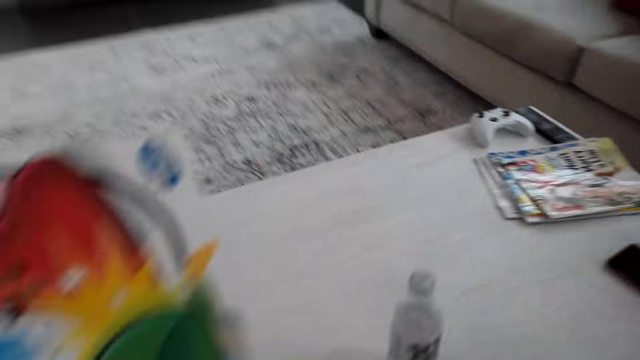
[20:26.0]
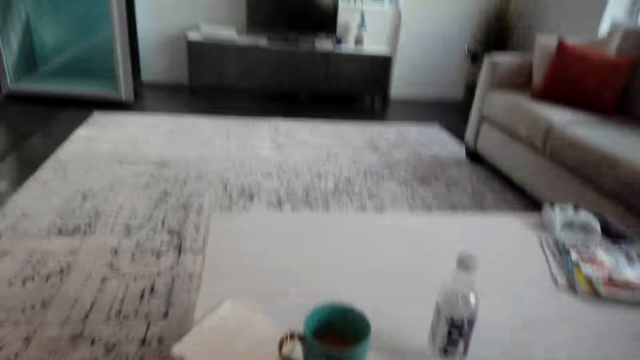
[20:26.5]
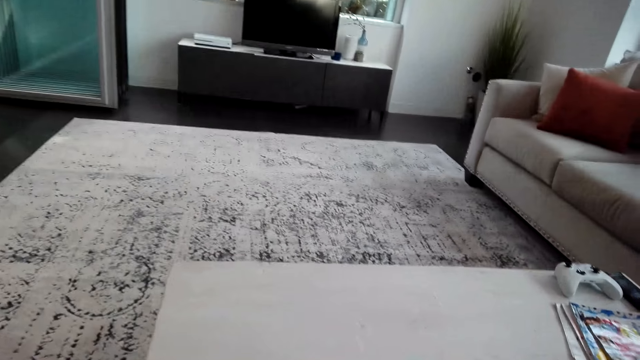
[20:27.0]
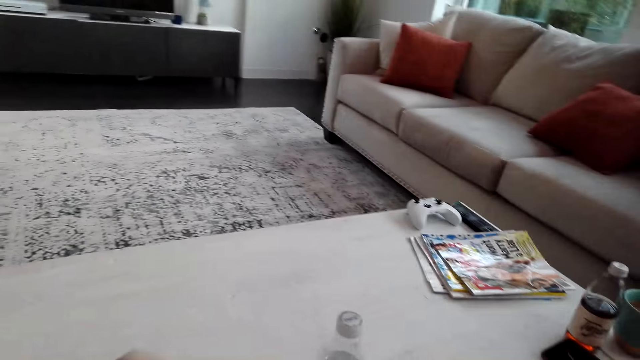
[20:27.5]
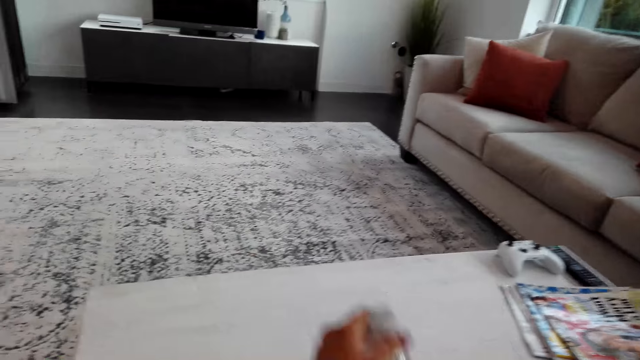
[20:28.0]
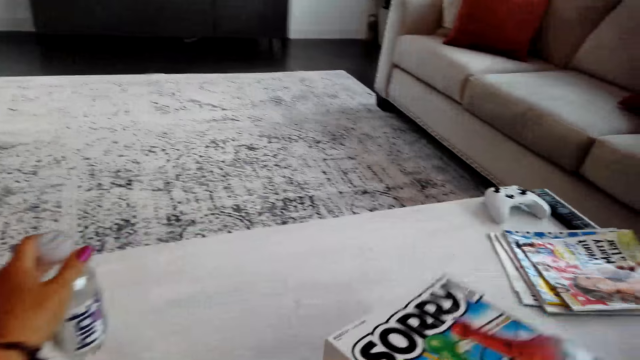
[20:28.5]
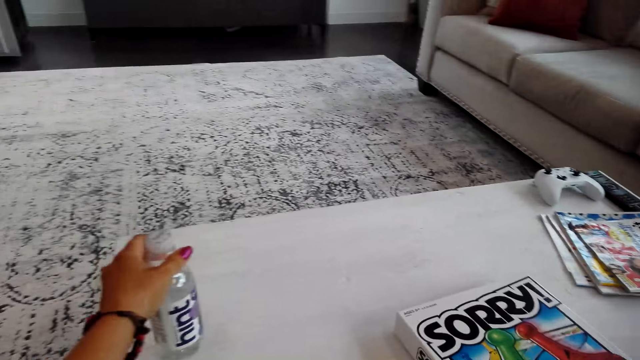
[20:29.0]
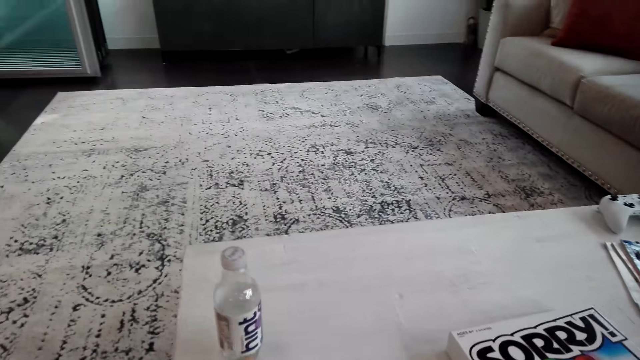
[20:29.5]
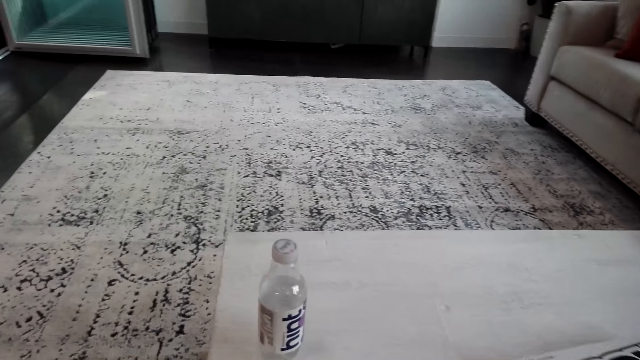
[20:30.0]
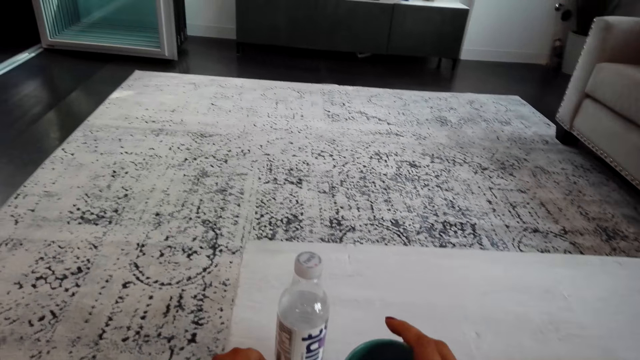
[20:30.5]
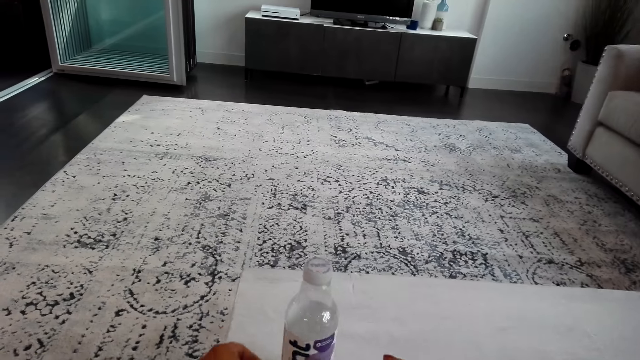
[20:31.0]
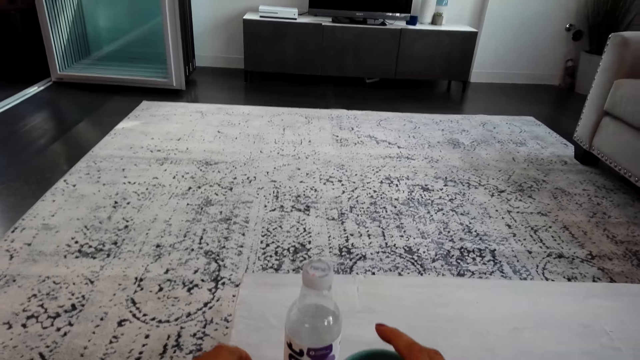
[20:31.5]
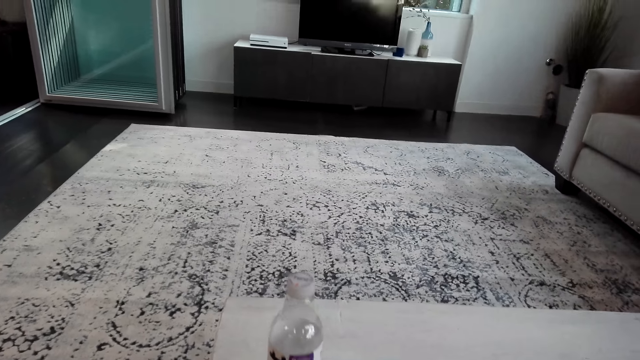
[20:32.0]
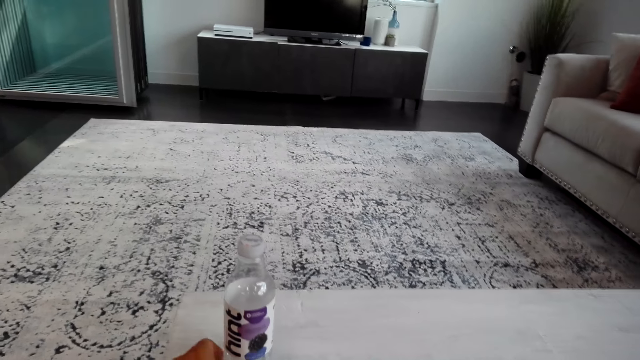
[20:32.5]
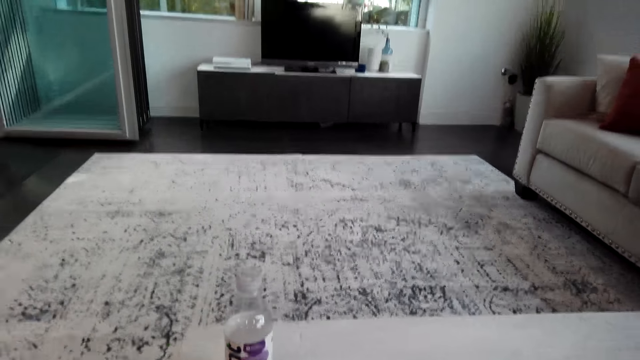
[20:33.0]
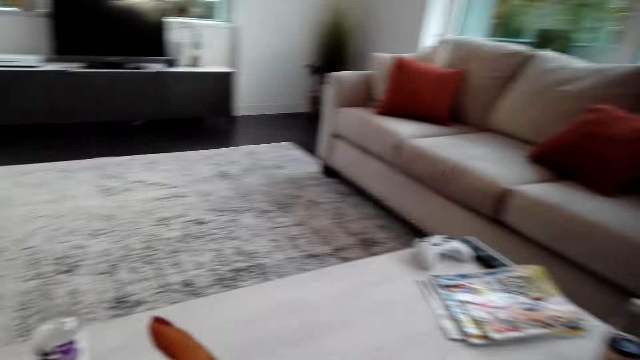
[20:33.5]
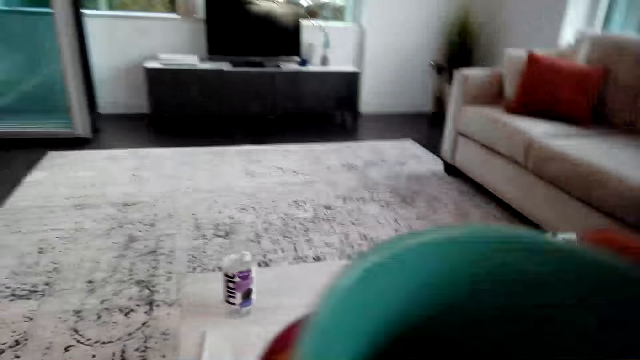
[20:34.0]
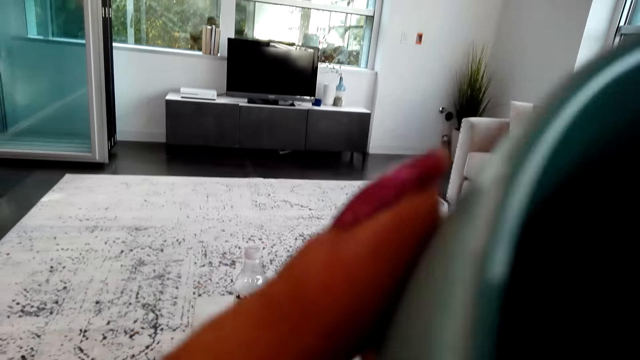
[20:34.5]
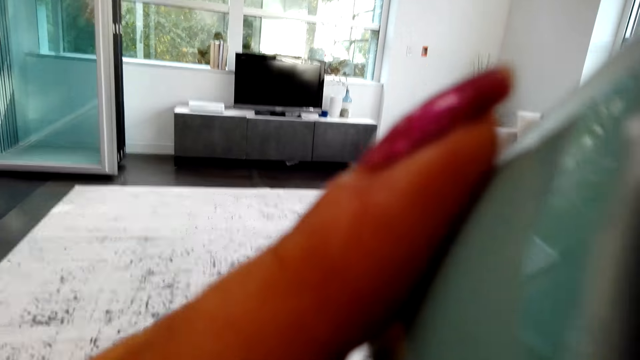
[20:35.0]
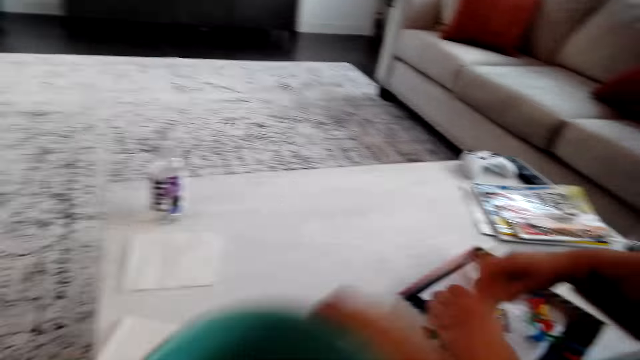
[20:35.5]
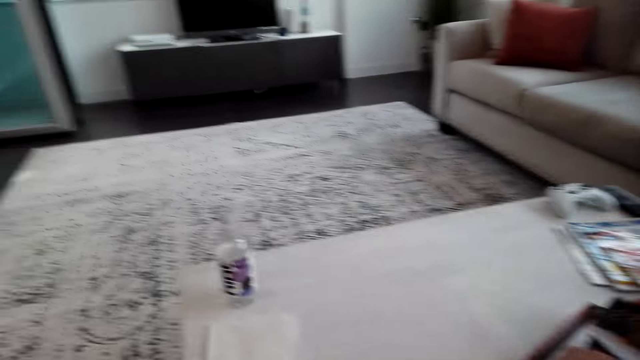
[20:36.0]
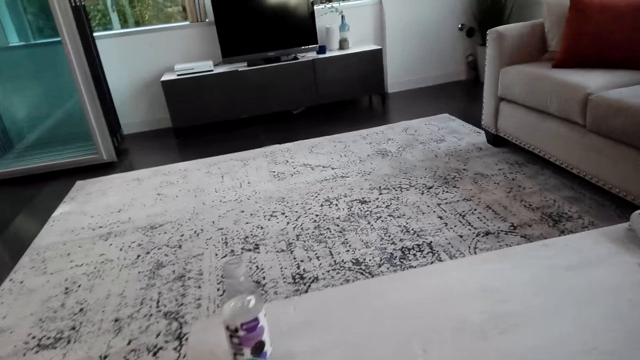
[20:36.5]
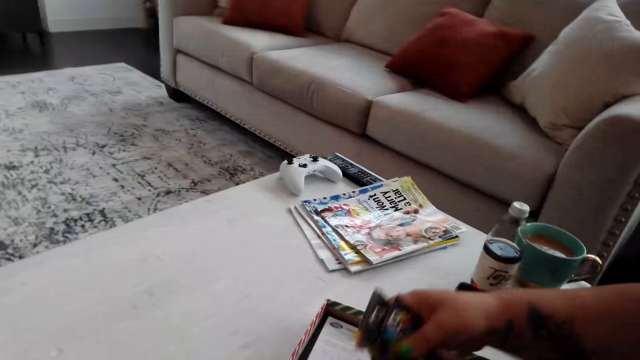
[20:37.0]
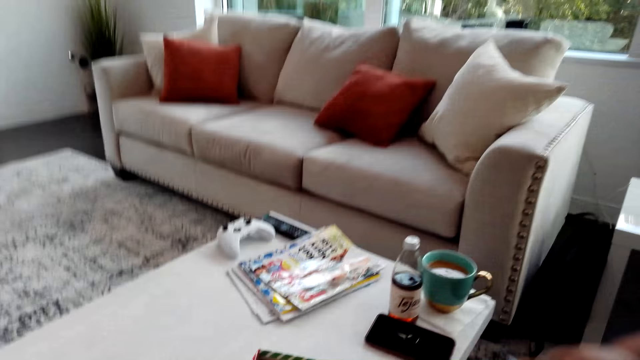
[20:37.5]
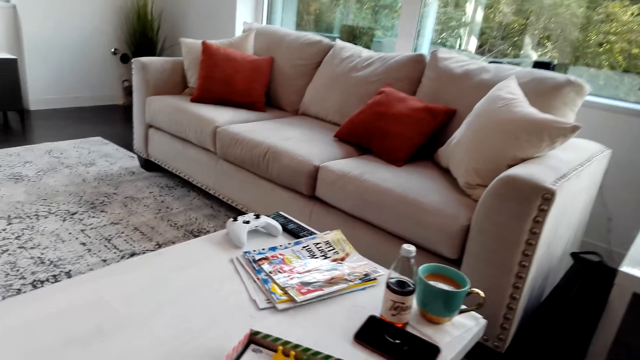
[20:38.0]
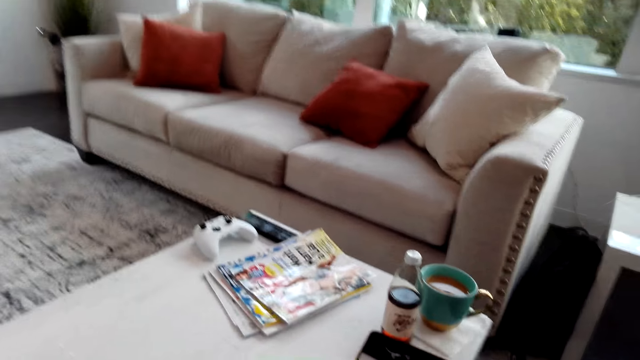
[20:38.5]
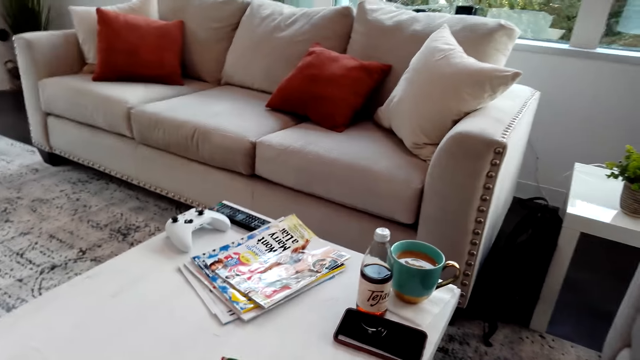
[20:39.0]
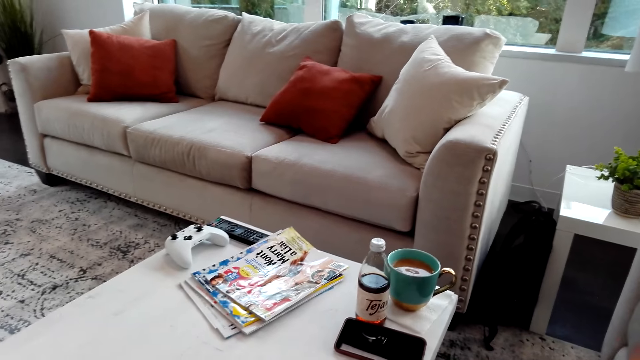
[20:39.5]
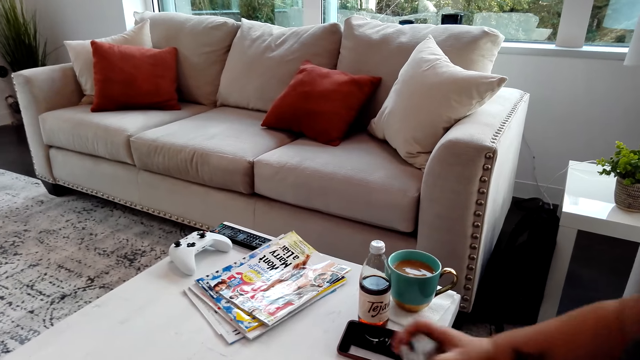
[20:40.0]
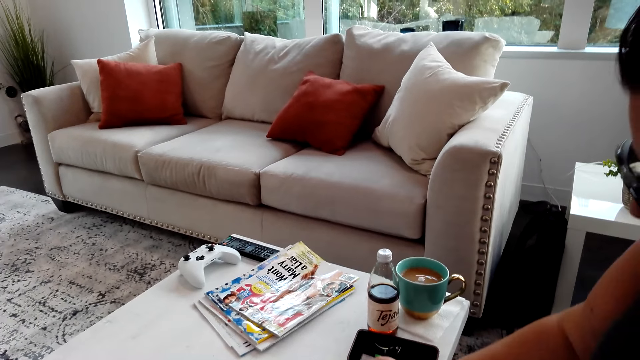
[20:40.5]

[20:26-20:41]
The camera wearer sits on the sofa. They pick up a Hint bottle, put the Hint bottle on the table, and put the Sorry game on the table. They drink tea from the mug. They take the drink. The person picks up cards from the Sorry game box.

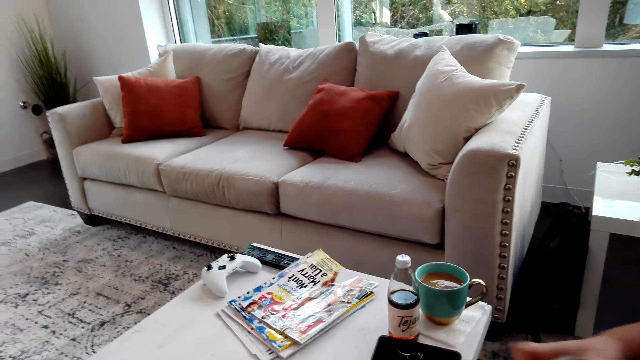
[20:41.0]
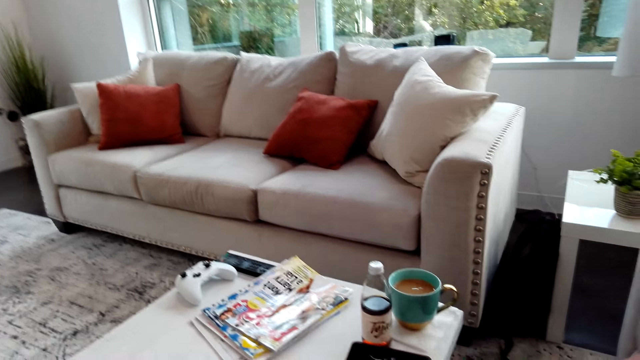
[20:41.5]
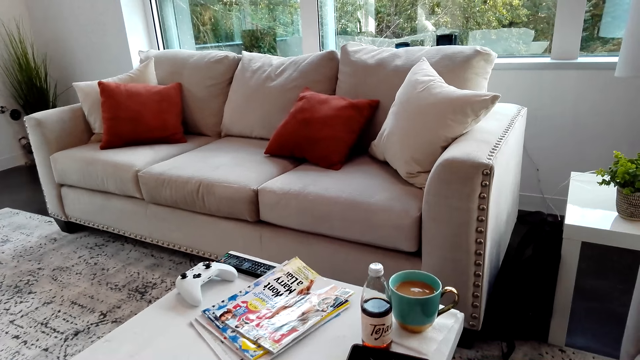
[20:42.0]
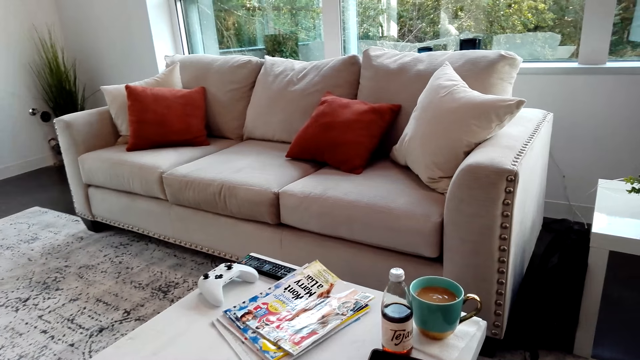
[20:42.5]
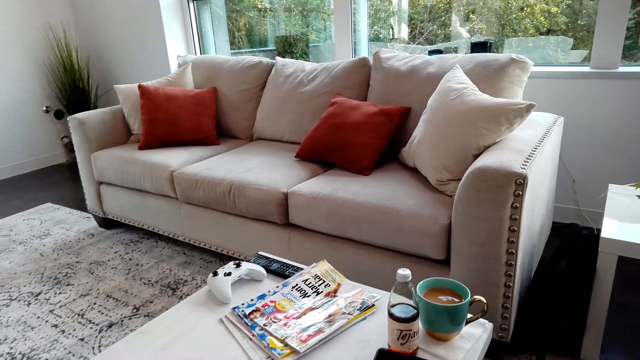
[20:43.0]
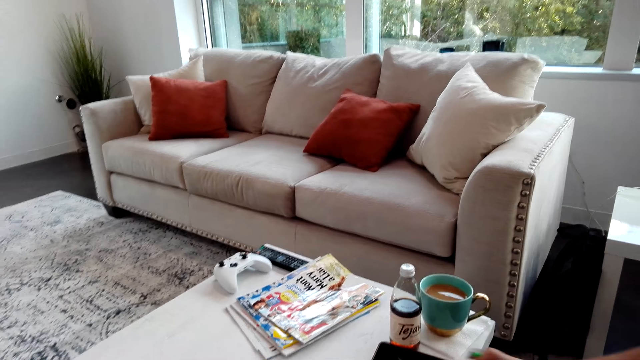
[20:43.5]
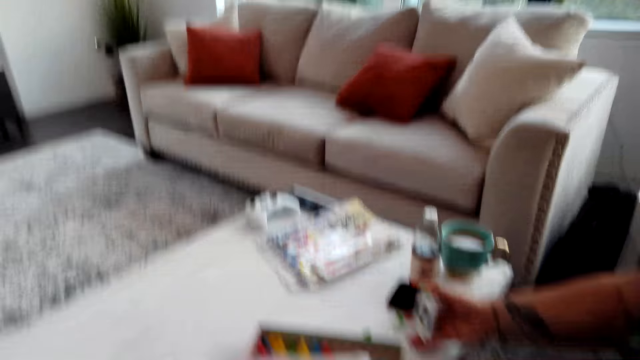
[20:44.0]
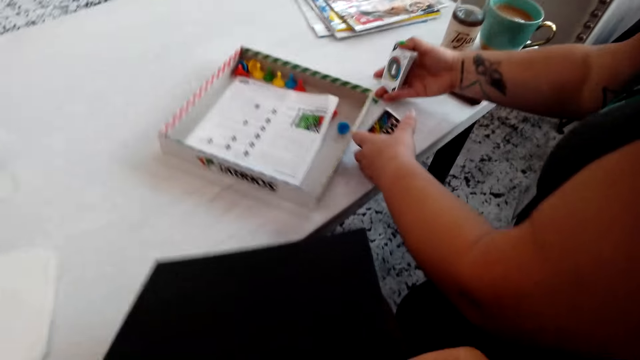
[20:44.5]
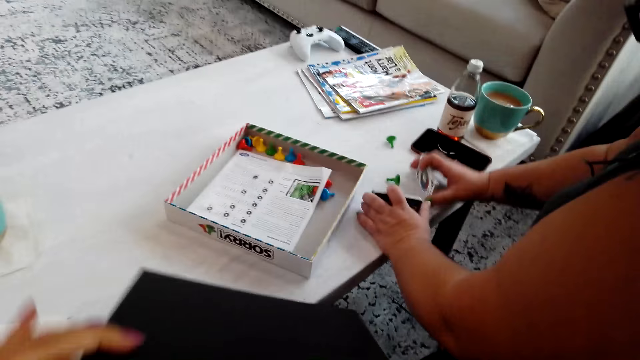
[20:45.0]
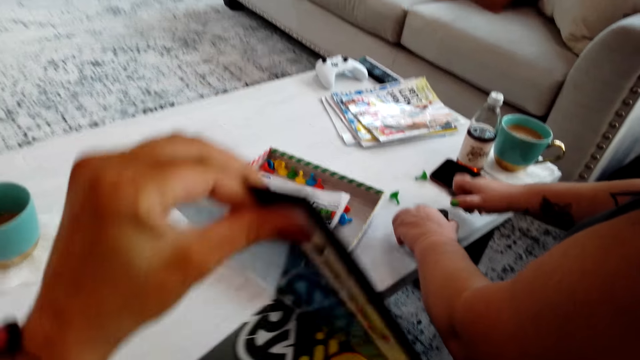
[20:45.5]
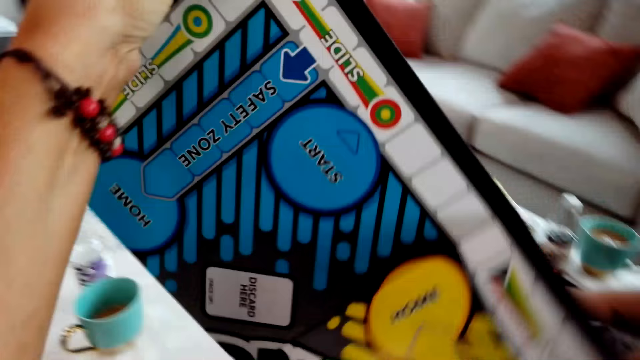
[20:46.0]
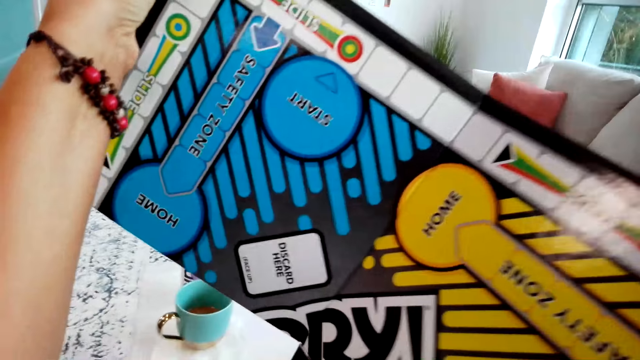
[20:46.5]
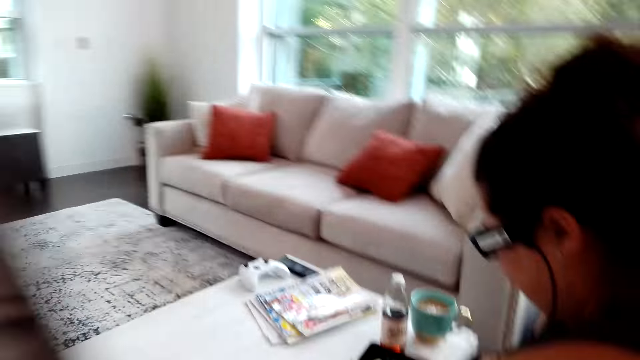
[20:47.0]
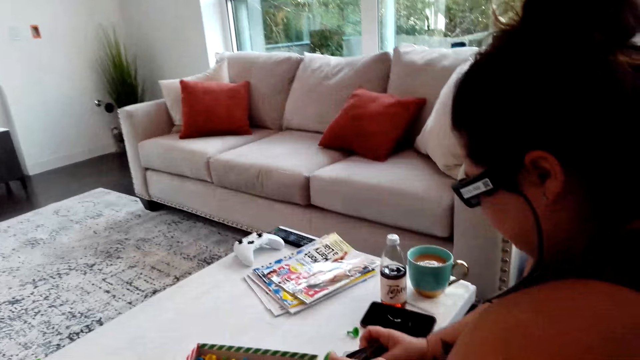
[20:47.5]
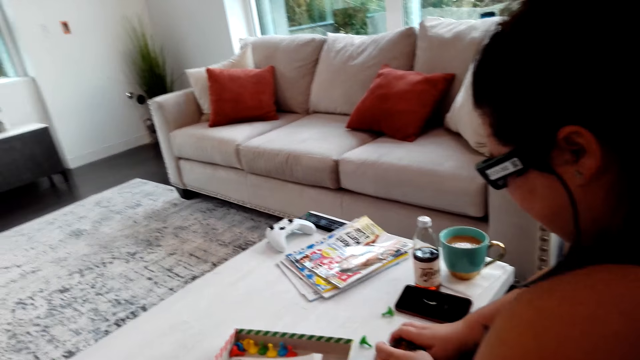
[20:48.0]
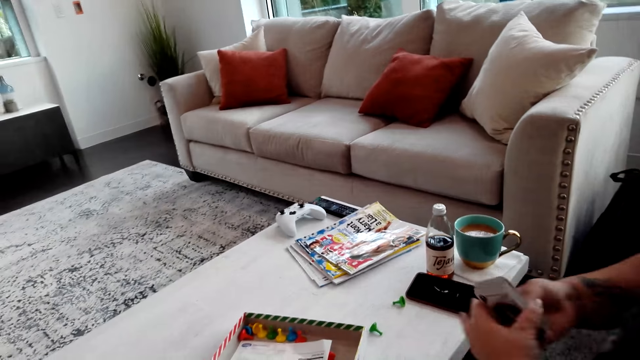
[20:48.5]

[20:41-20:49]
The camera wearer unfolds the Sorry game board. They prepare the game.
